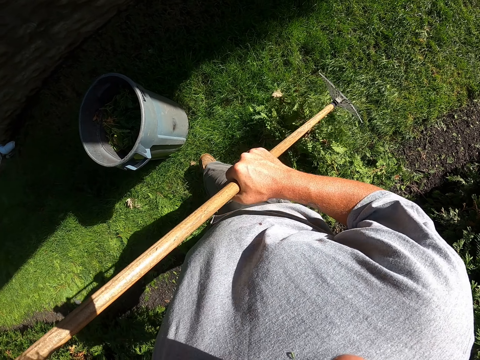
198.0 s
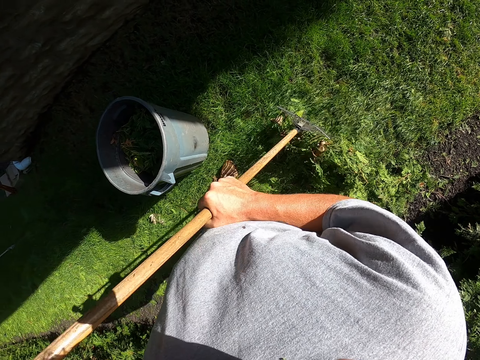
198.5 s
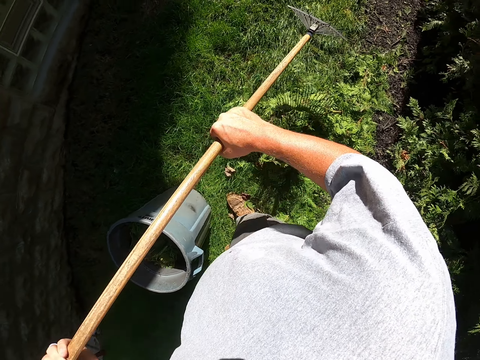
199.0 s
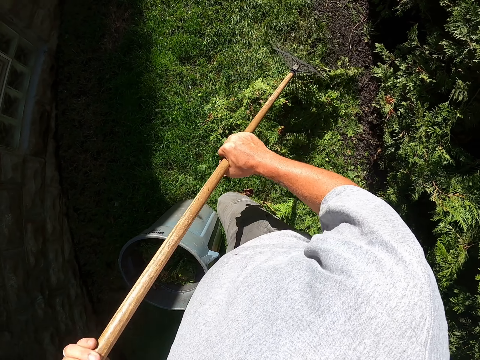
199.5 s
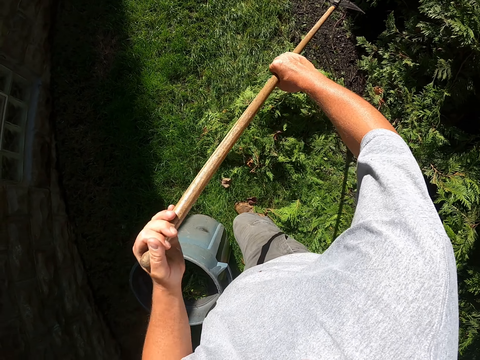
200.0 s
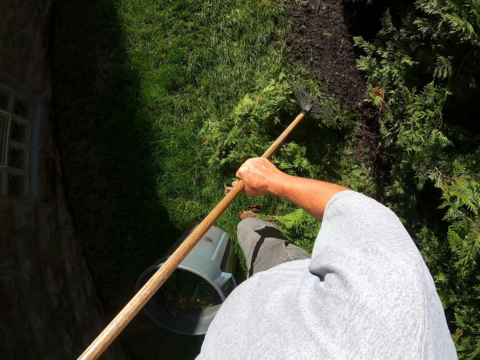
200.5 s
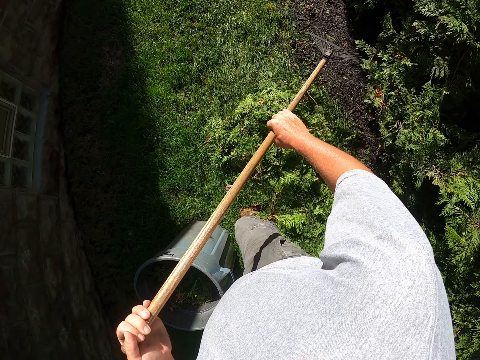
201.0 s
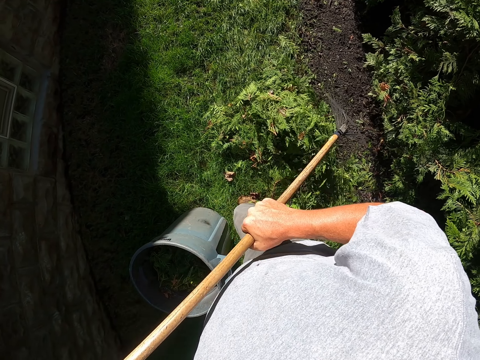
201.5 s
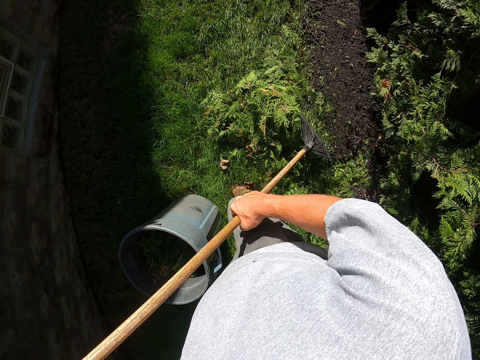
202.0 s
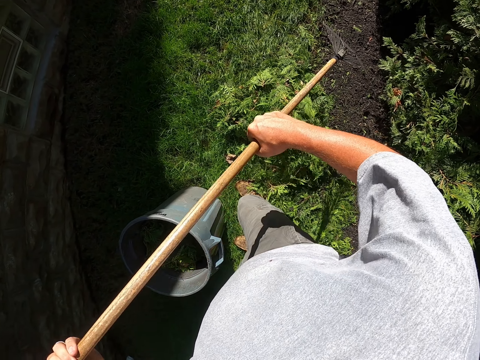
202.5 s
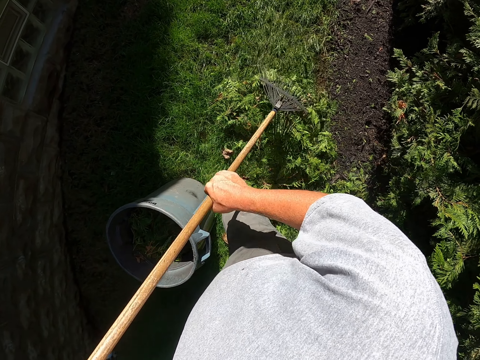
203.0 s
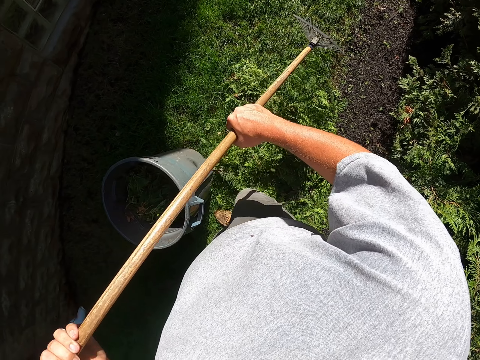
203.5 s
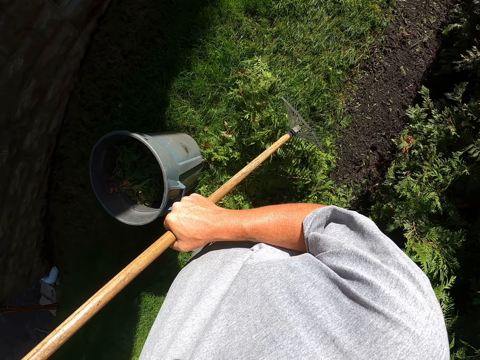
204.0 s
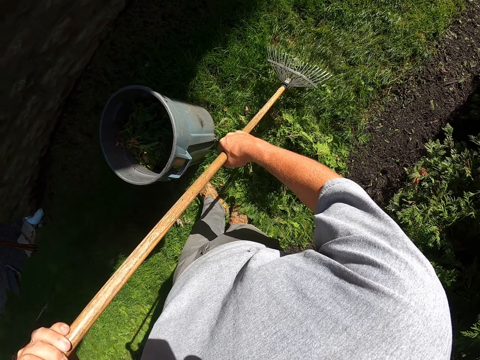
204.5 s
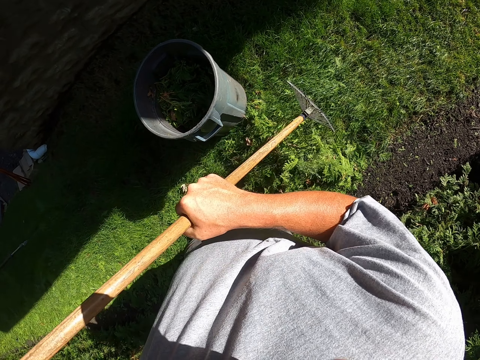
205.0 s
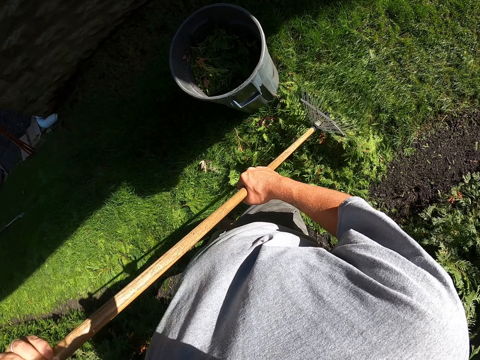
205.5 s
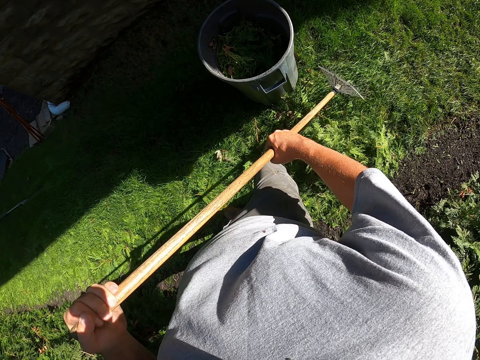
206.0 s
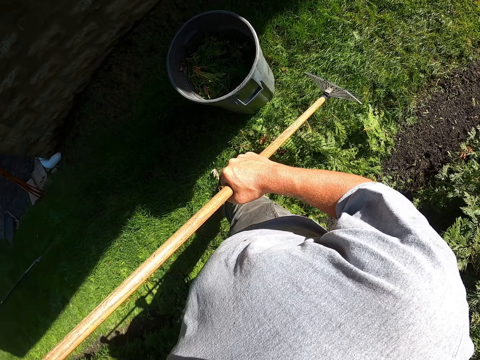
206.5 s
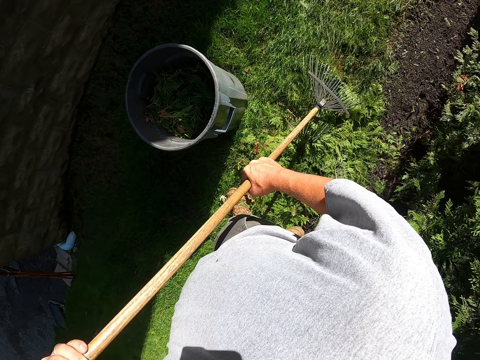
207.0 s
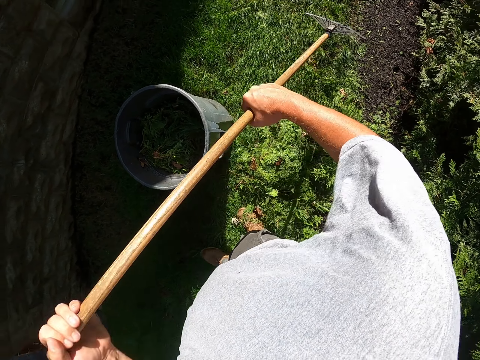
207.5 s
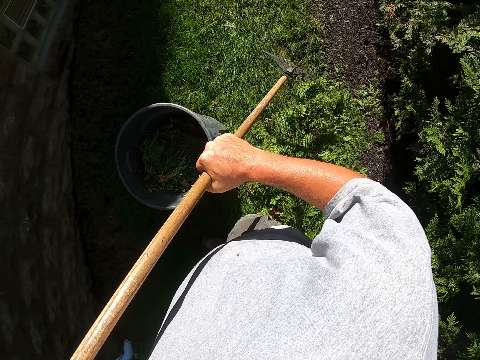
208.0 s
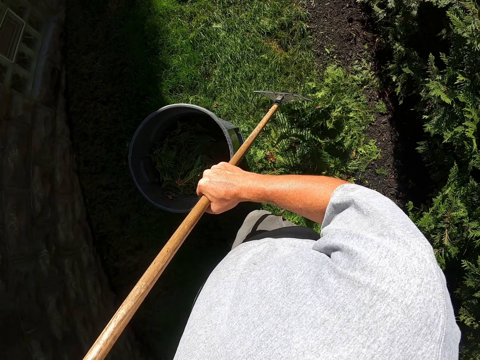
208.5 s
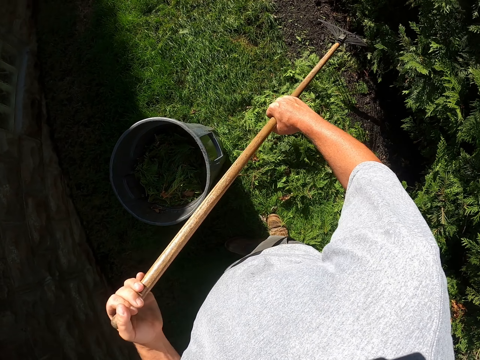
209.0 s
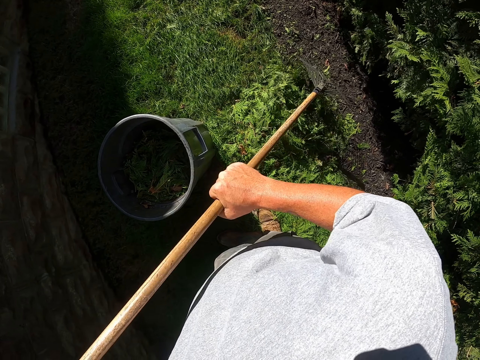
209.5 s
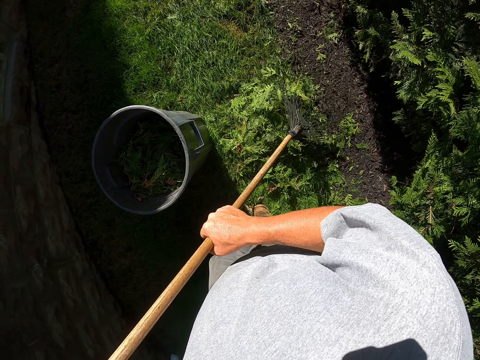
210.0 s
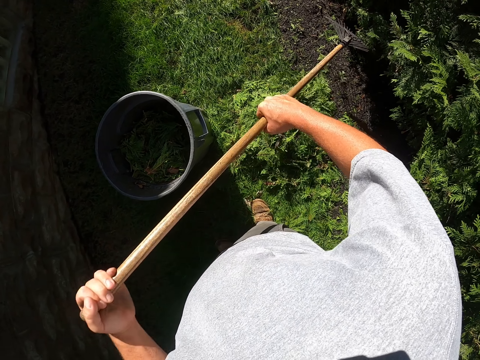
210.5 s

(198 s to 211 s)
The camera wearer moves backwards. They pull dirt with a rake. They move backwards. They pull the dirt with the rake. They move backwards. They pull the dirt with the rake. They move backwards. They pull the dirt with the rake.

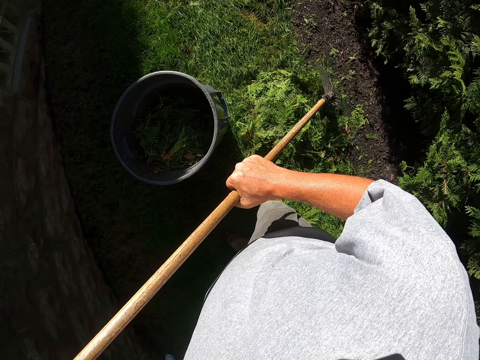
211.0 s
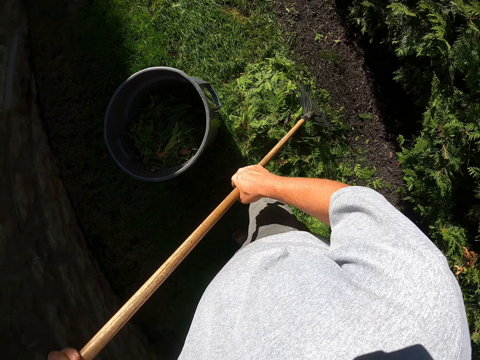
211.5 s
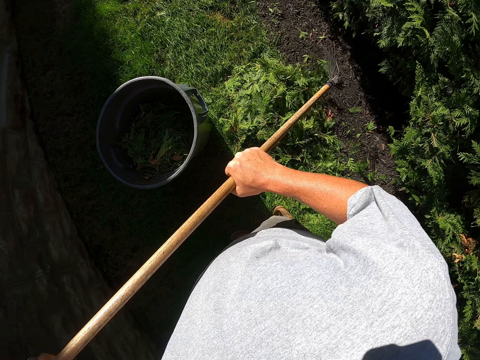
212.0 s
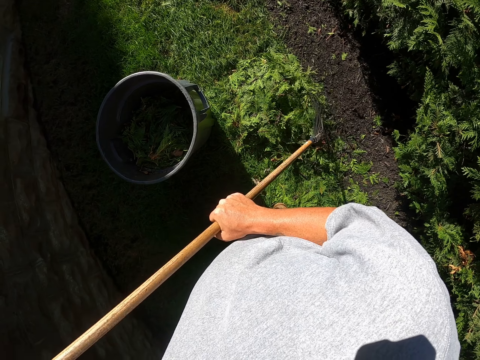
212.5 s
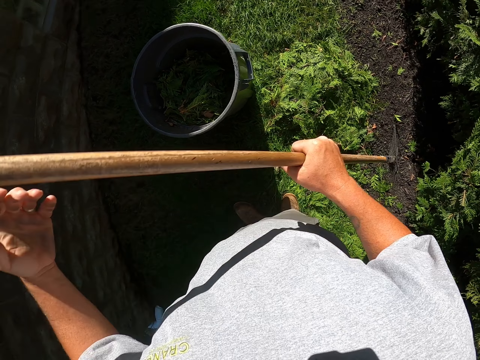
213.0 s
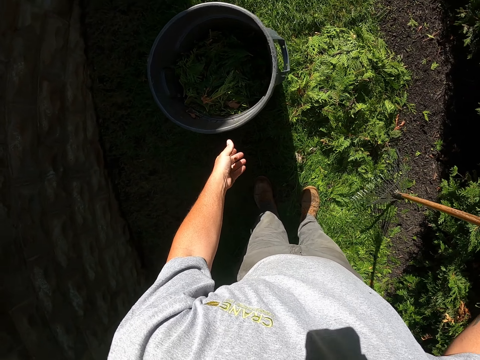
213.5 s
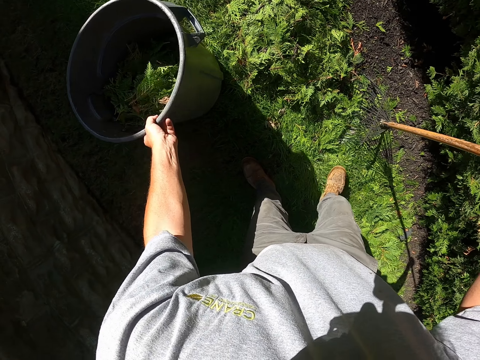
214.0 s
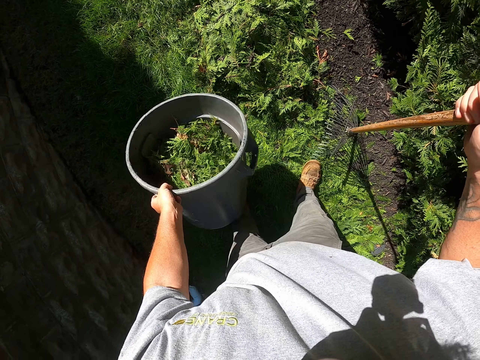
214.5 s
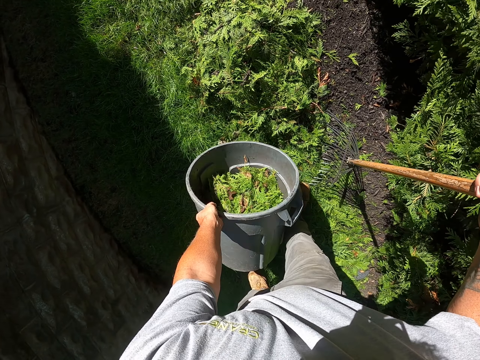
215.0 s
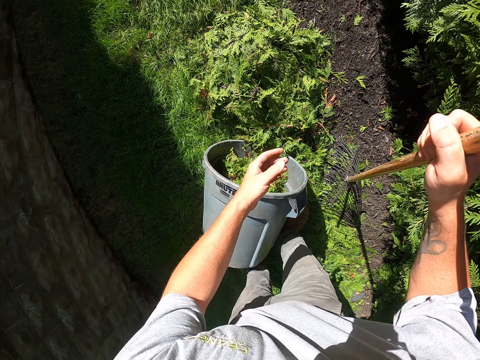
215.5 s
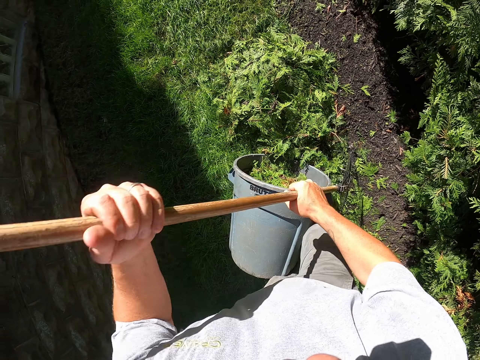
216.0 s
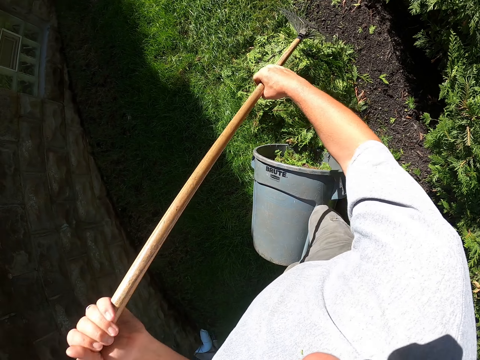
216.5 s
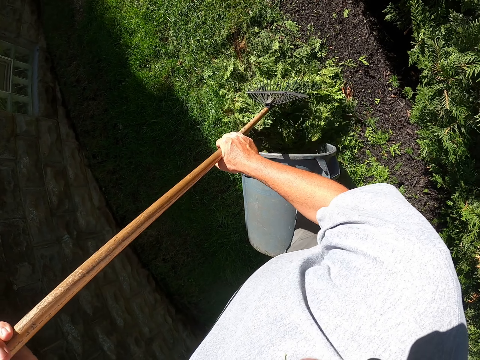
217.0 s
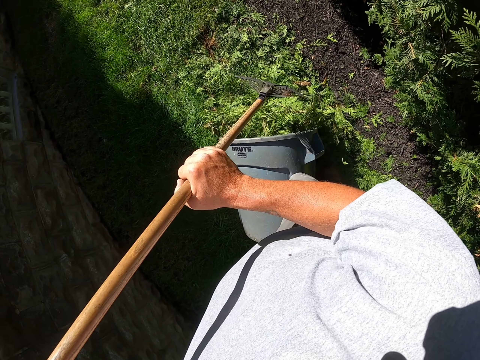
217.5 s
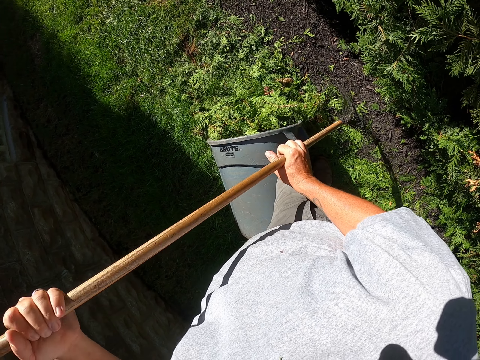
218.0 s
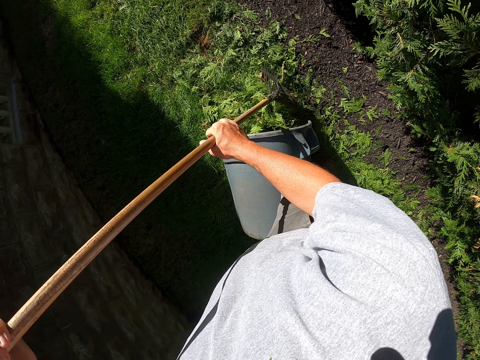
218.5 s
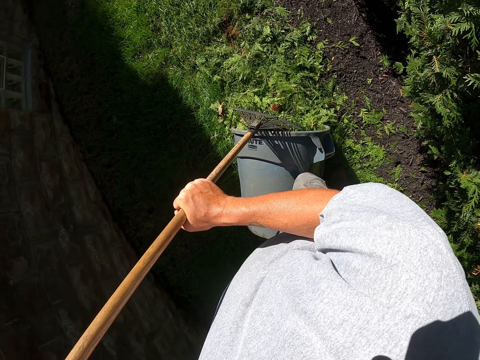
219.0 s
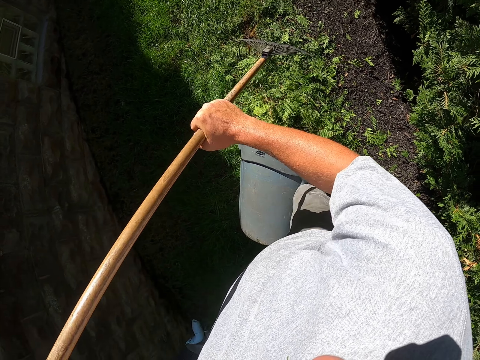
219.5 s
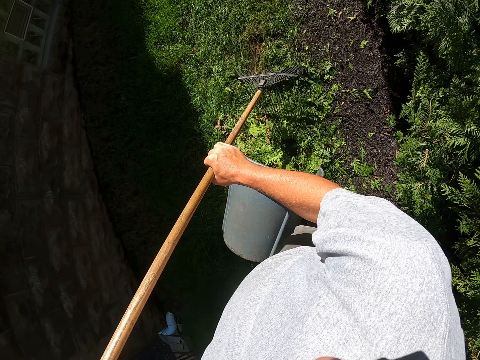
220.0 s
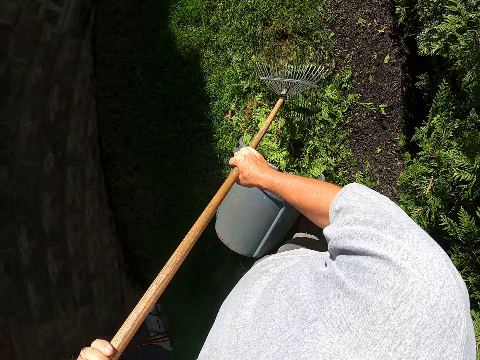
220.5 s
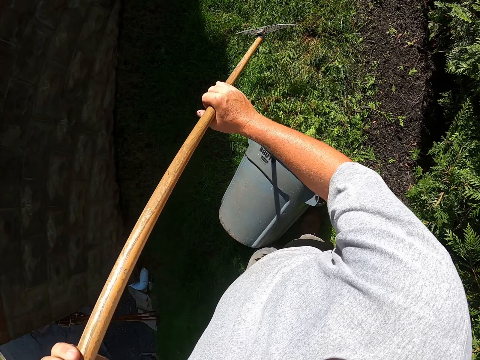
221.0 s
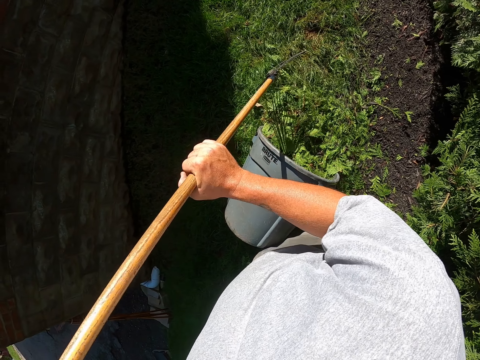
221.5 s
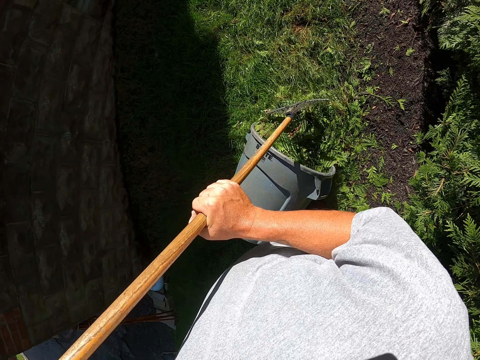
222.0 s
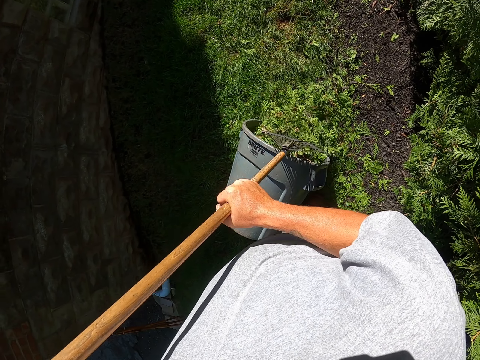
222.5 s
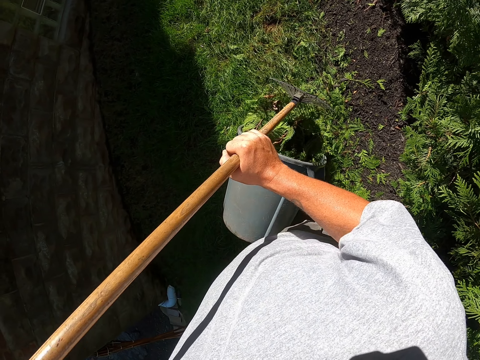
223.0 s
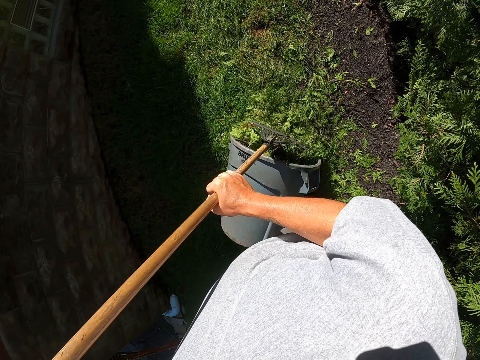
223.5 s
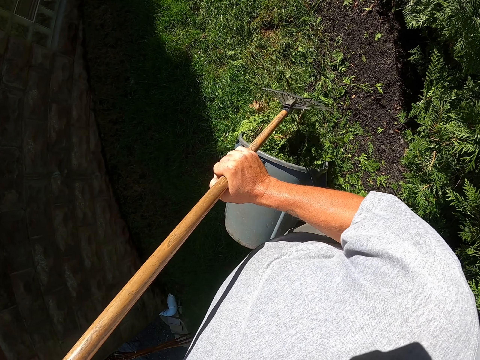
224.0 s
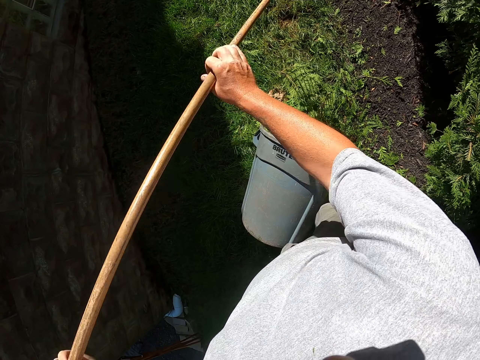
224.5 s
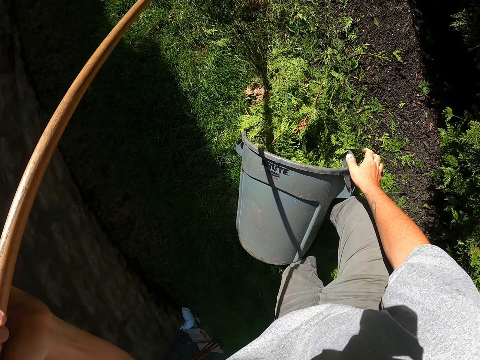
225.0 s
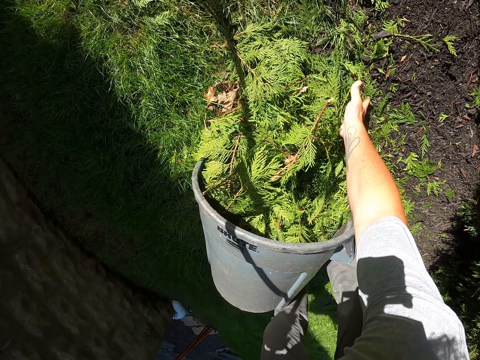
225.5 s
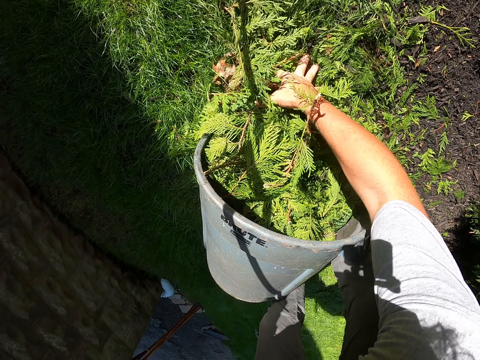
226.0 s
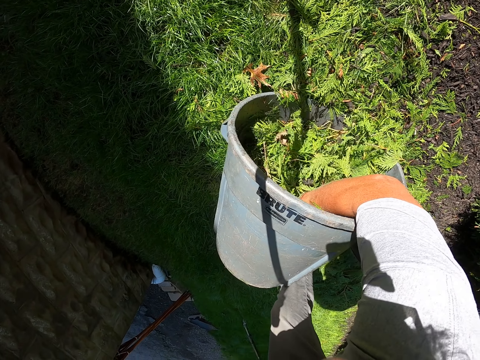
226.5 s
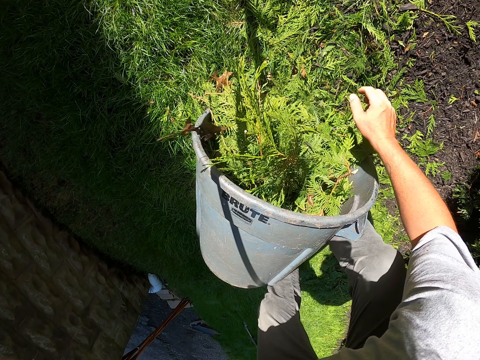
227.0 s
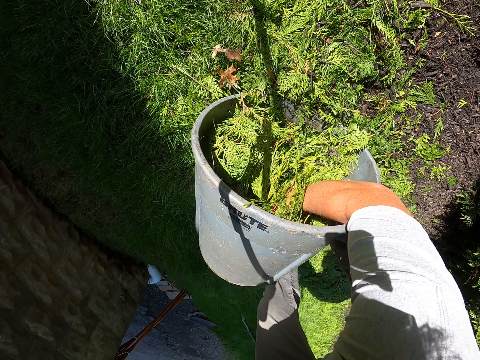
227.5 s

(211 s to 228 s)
The camera wearer moves backwards. They pull dirt with a rake. They lift up the litter bin bucket, place the litter bin bucket in a lying down position, and put the dirt in the litter bin bucket. They pull the dirt with the rake. They put the dirt in the litter bin bucket. They put the dirt in the litter bin bucket with a hand.
